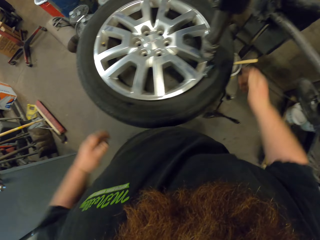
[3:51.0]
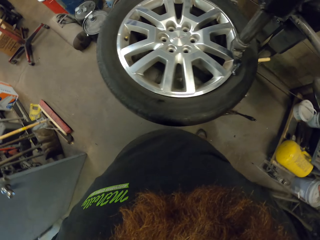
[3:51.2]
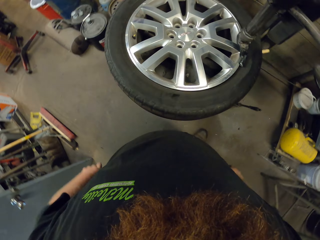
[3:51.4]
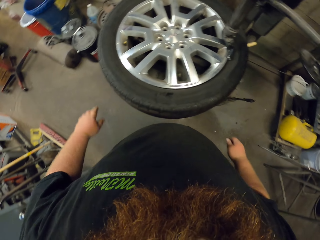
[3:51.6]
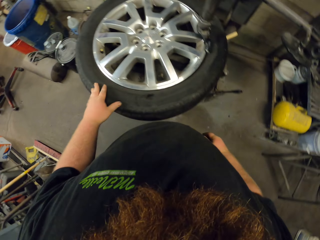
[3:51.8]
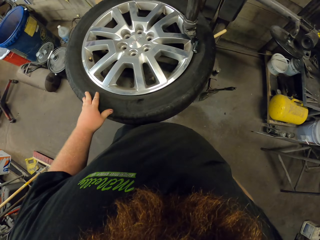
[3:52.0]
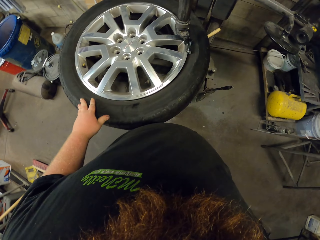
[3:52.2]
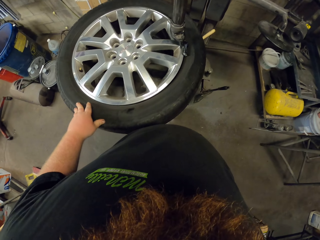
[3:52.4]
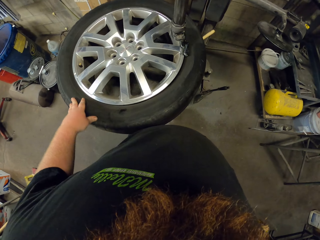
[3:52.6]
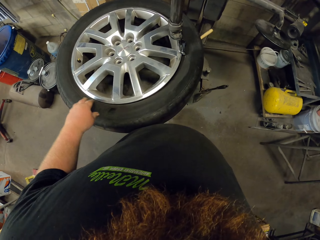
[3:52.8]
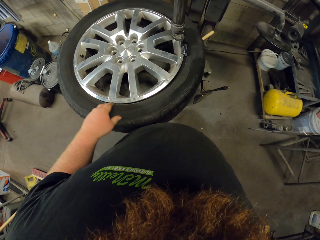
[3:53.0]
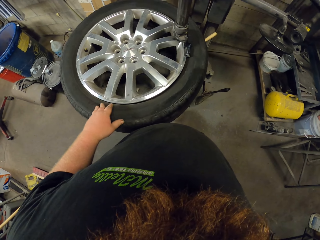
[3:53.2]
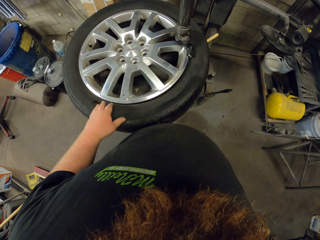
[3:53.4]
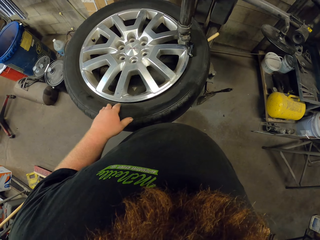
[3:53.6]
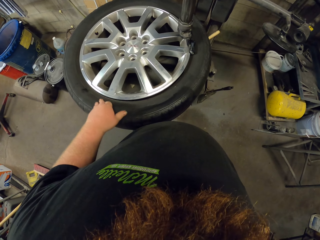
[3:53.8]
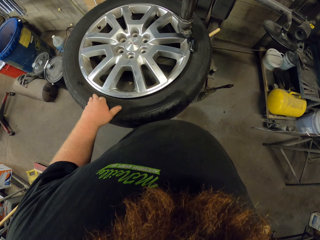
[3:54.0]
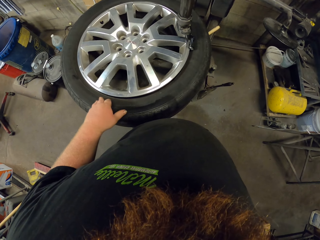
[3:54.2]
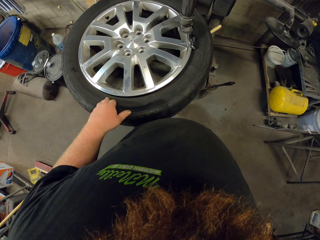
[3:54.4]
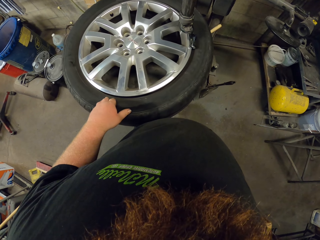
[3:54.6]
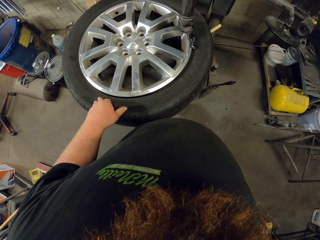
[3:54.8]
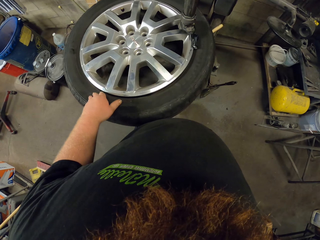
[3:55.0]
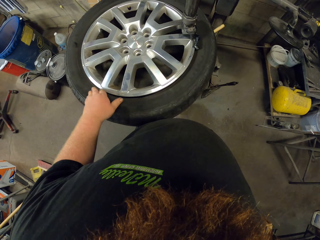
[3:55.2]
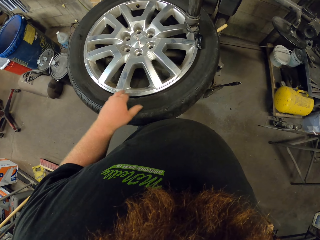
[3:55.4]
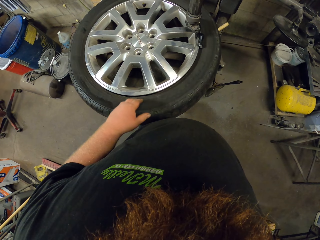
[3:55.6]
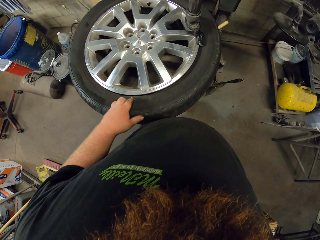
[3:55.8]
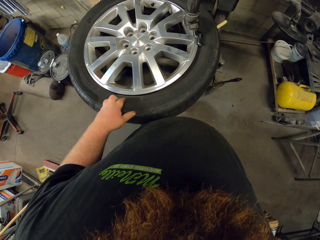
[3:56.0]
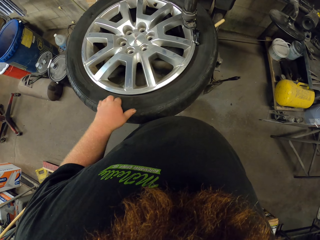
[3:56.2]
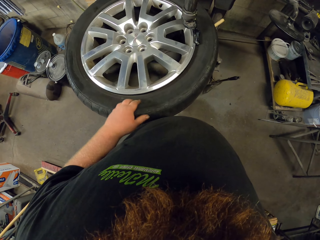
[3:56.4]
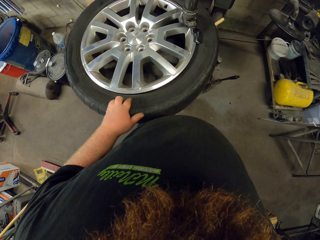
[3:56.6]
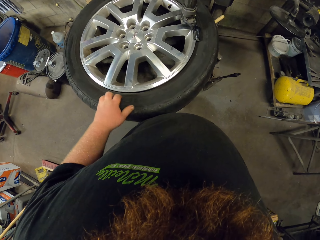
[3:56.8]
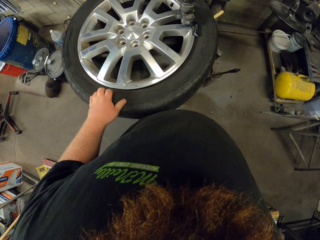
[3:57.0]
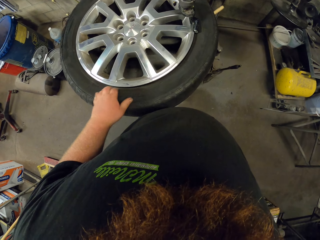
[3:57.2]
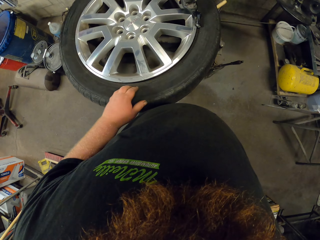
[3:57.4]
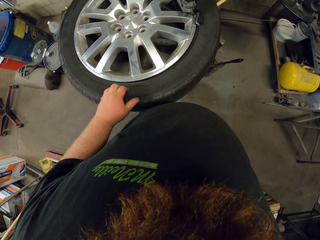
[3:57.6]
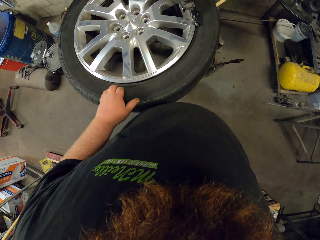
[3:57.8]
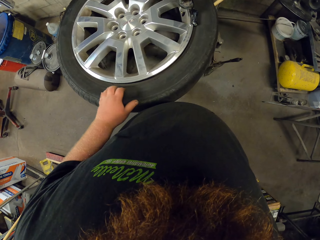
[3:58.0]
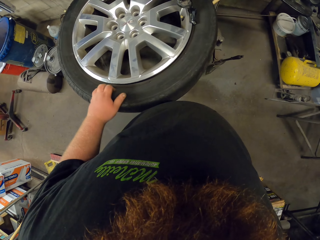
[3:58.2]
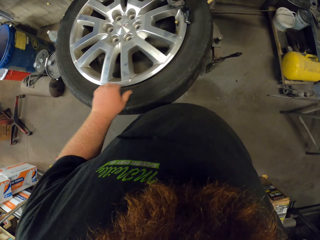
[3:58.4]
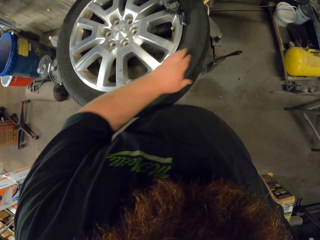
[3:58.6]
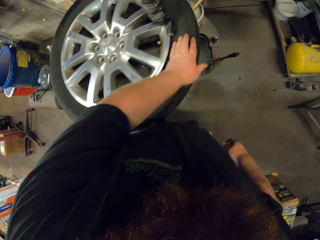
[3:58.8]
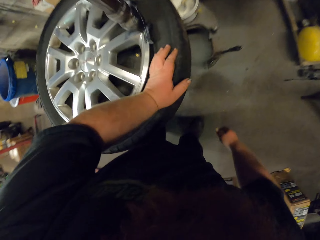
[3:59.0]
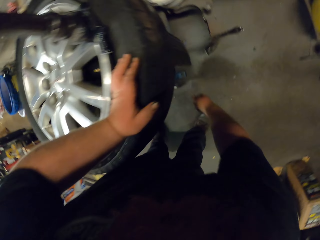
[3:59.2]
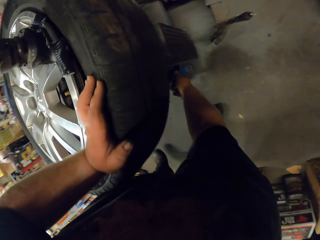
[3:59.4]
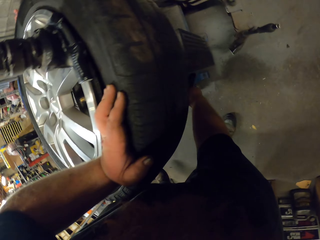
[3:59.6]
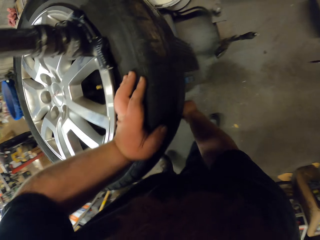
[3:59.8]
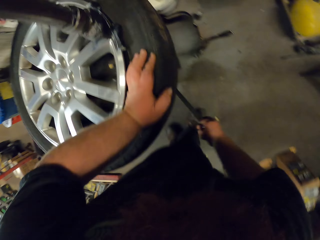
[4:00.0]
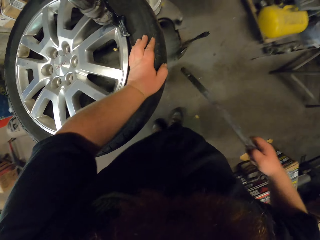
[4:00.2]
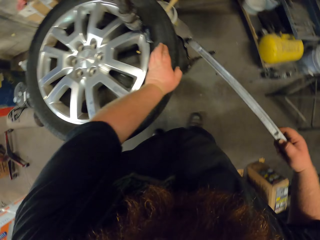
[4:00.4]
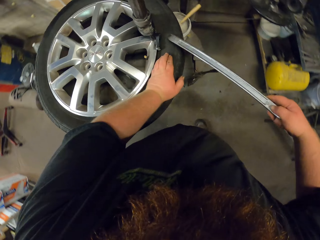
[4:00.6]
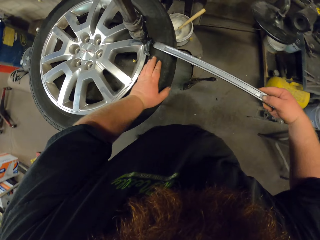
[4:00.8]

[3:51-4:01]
The camera wearer puts something on the rim. They rotate the wheel. They pick up the metal bar from the ground.

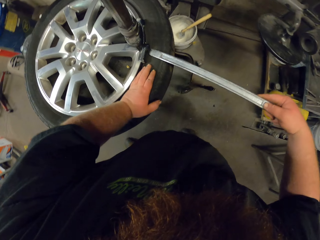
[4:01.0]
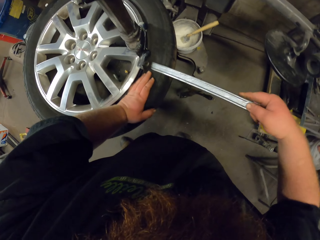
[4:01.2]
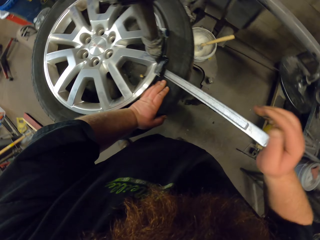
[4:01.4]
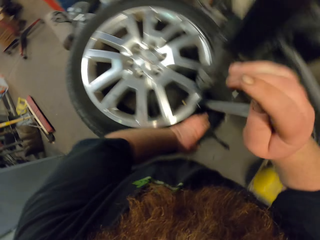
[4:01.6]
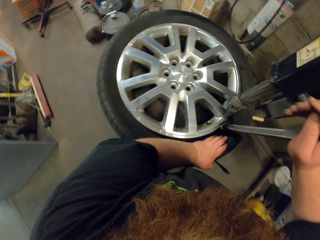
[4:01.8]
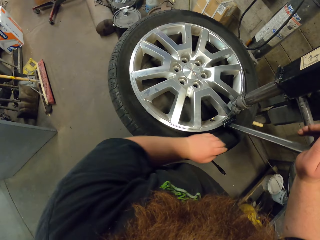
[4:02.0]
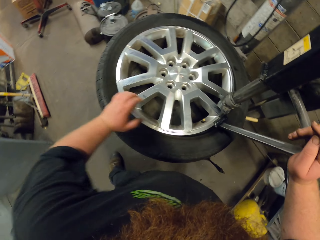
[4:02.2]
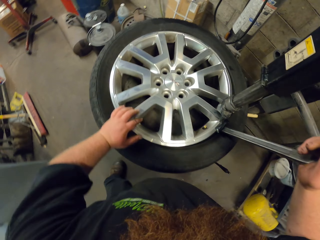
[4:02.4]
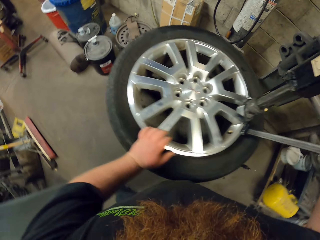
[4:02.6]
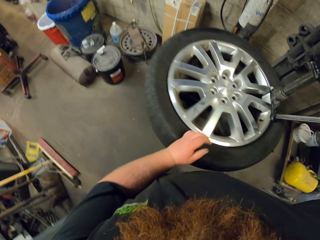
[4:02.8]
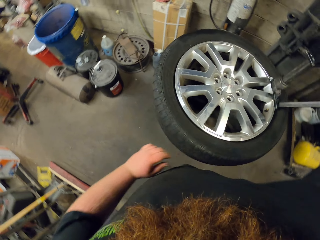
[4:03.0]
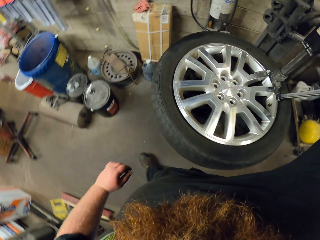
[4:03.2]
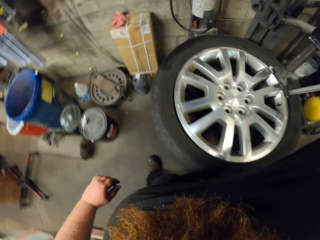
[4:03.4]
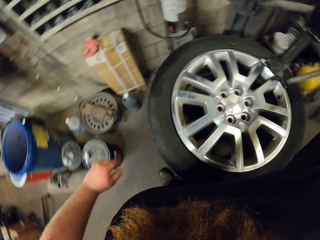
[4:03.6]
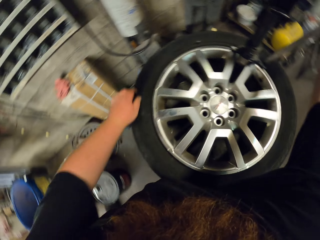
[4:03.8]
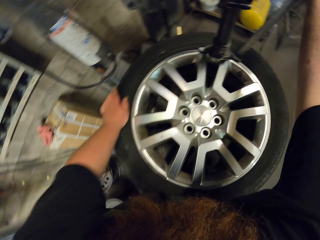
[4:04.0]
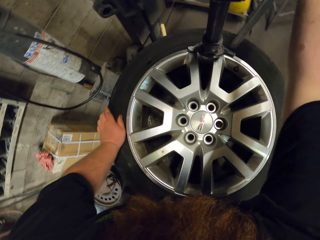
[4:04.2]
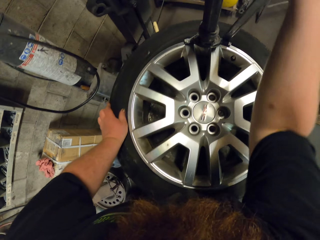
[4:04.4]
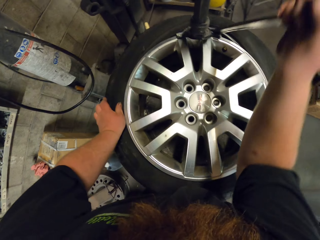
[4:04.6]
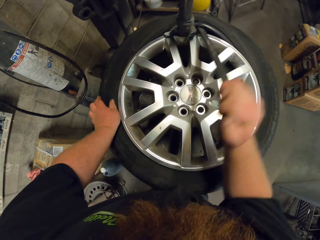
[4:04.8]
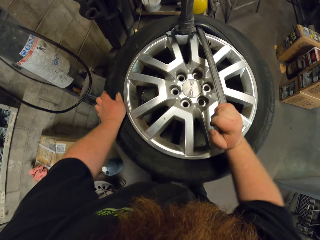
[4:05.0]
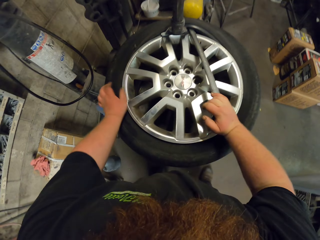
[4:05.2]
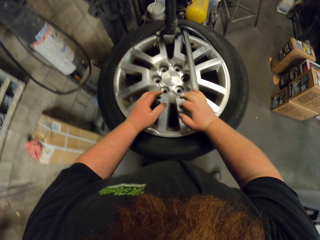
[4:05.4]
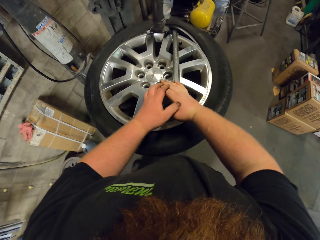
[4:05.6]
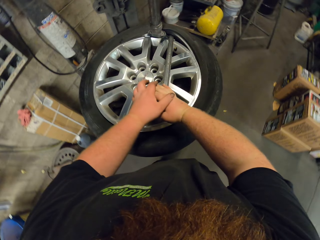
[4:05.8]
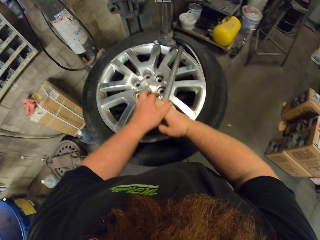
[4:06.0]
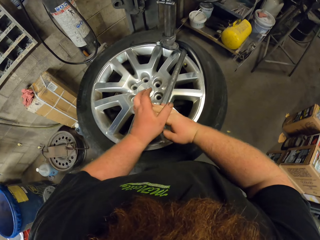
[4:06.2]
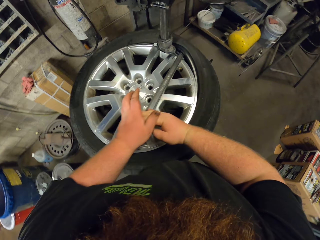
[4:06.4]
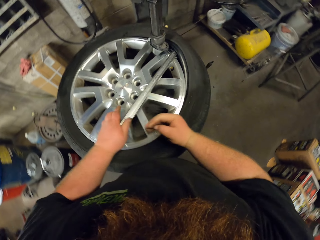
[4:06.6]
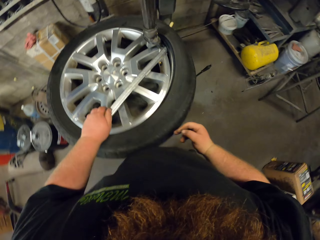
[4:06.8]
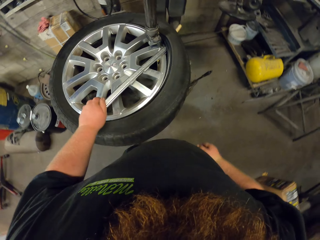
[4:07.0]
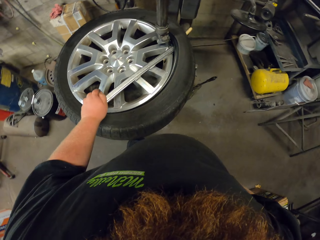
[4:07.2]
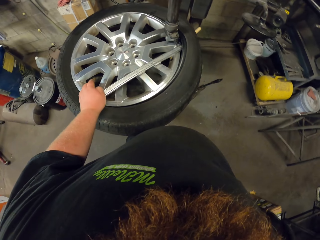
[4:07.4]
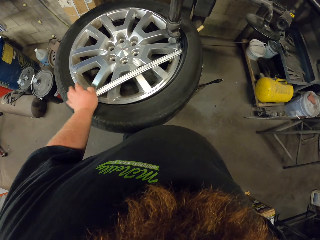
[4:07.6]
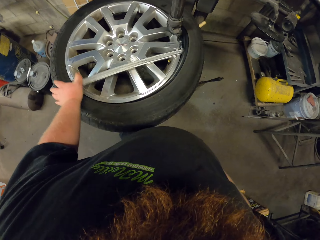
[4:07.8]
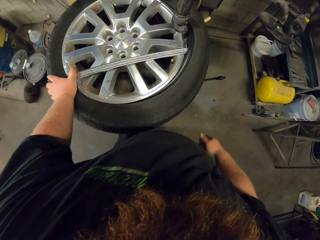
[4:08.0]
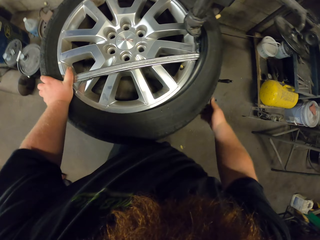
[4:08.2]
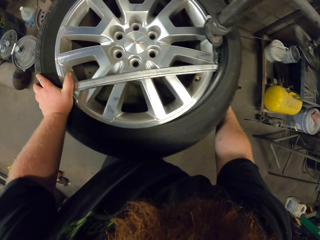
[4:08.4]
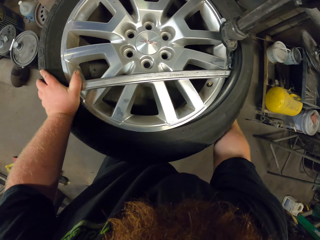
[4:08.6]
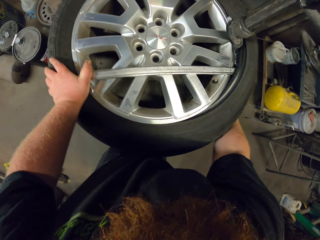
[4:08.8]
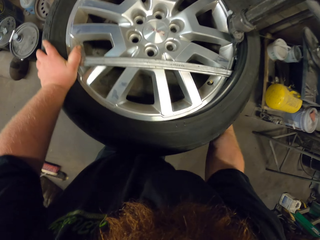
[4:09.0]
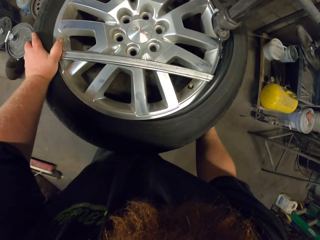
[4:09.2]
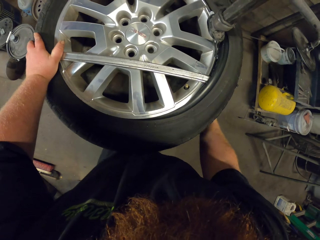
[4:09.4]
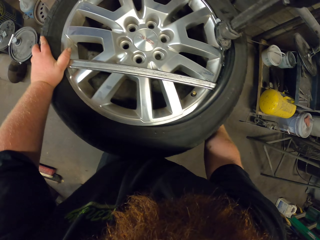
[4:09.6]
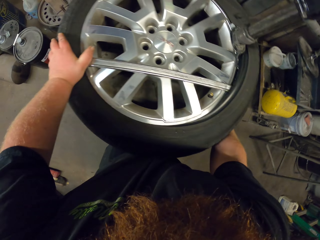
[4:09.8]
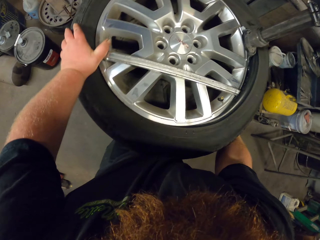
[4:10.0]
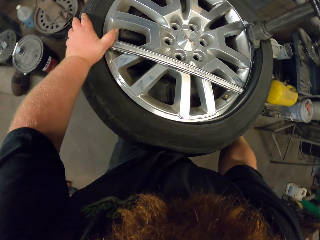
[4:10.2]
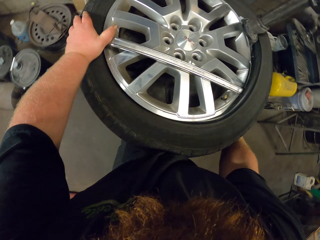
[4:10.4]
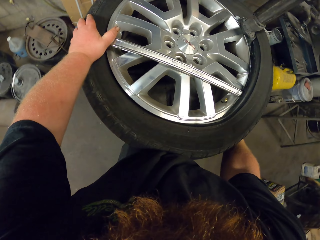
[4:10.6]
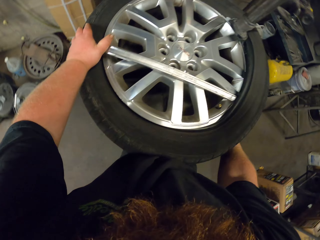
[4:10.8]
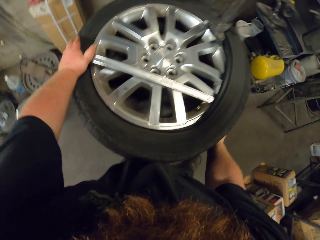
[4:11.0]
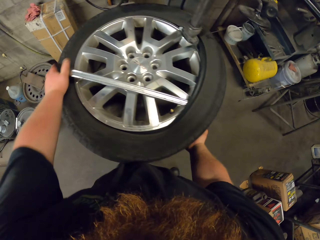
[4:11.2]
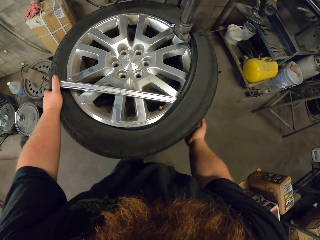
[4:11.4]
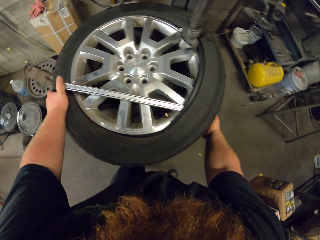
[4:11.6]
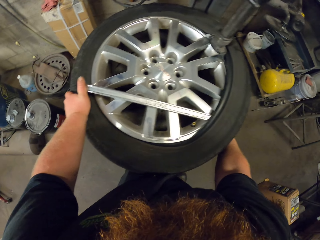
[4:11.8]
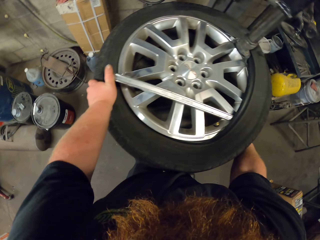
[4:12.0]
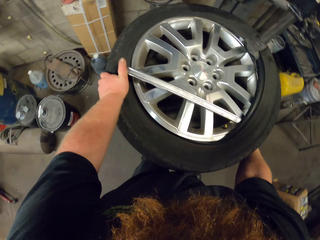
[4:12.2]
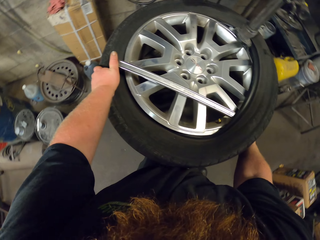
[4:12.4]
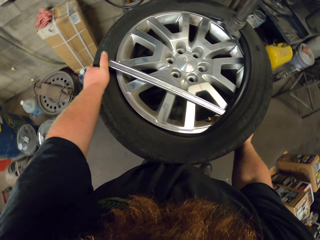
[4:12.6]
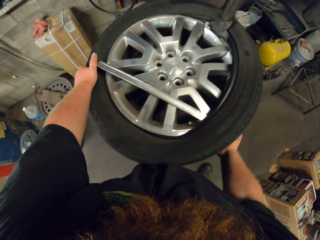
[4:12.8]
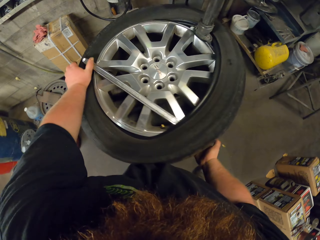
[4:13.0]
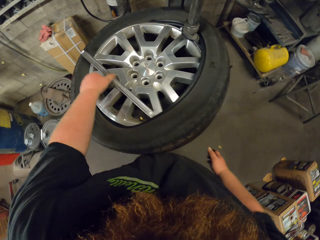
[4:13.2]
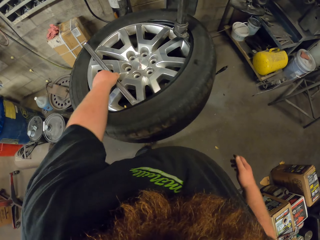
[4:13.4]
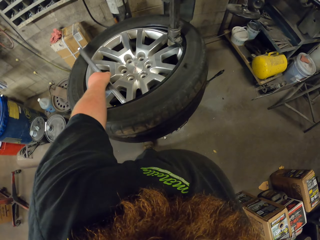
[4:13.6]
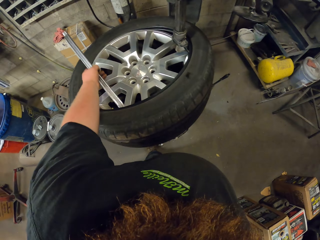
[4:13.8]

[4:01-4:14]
The camera wearer inserts the metal bar under the wheel aligner. They remove the tire using the metal bar from the rim. They put something in the machine. They walk around. They spin the tire. They pull out the tire from the rim using the metal bar.
